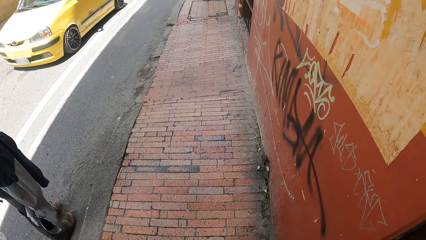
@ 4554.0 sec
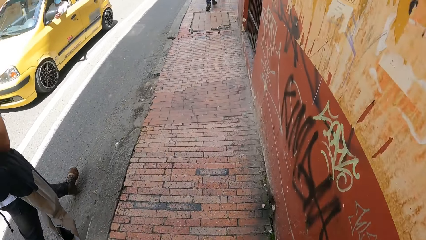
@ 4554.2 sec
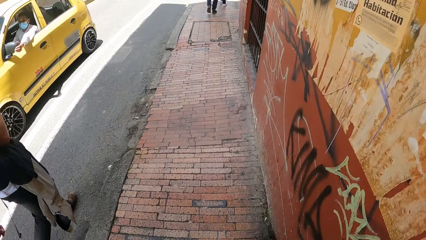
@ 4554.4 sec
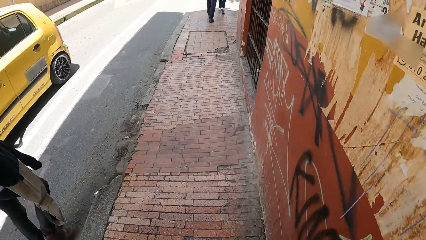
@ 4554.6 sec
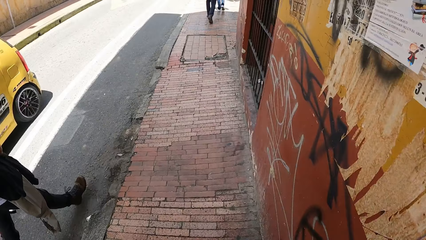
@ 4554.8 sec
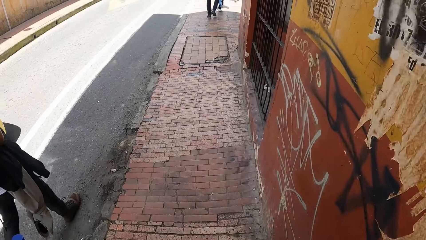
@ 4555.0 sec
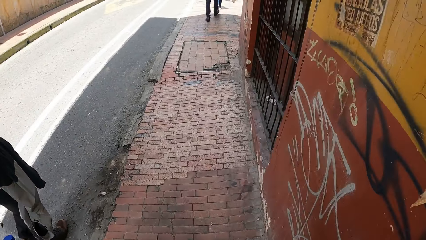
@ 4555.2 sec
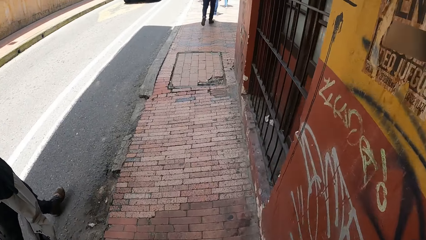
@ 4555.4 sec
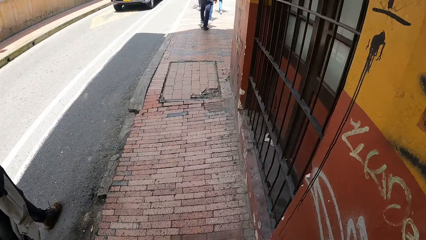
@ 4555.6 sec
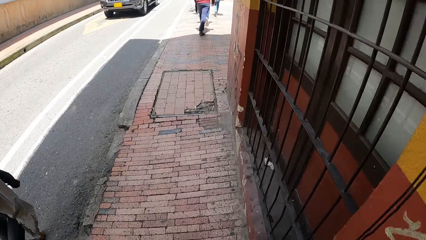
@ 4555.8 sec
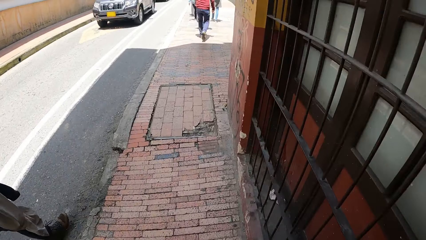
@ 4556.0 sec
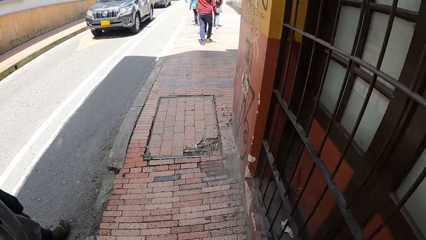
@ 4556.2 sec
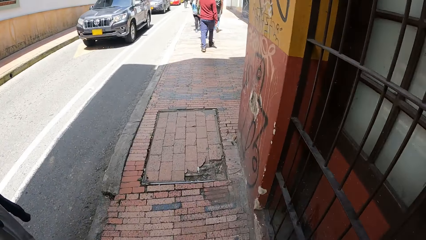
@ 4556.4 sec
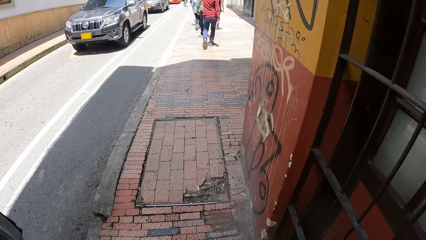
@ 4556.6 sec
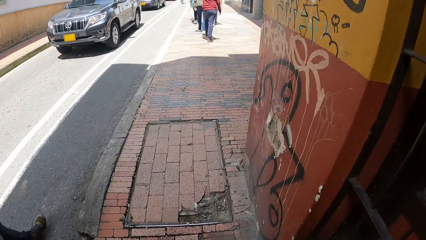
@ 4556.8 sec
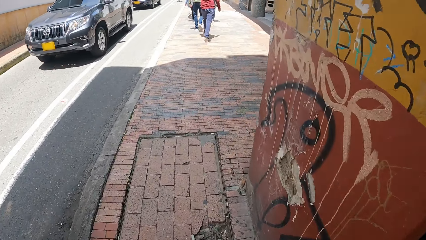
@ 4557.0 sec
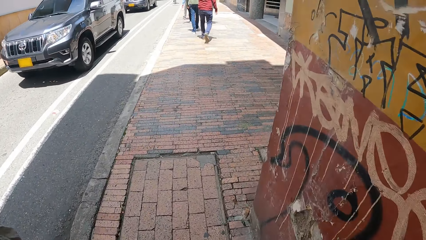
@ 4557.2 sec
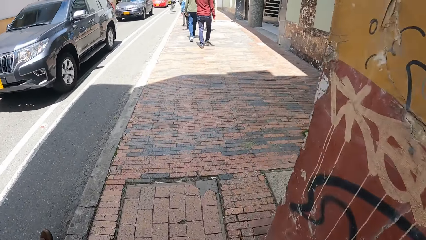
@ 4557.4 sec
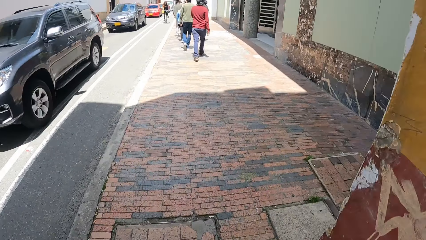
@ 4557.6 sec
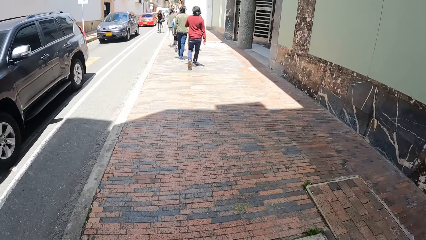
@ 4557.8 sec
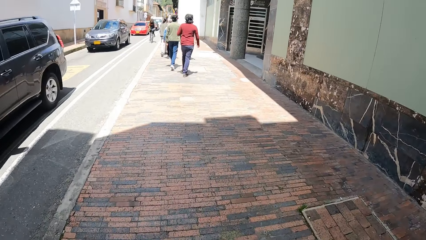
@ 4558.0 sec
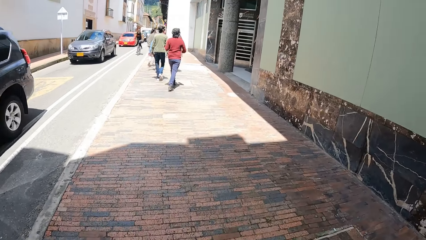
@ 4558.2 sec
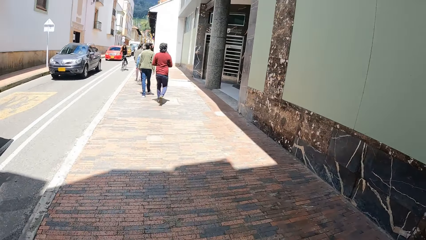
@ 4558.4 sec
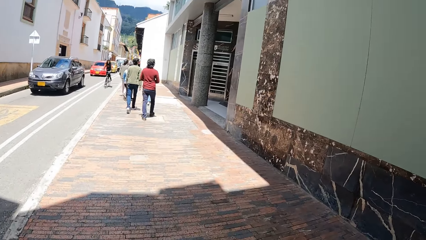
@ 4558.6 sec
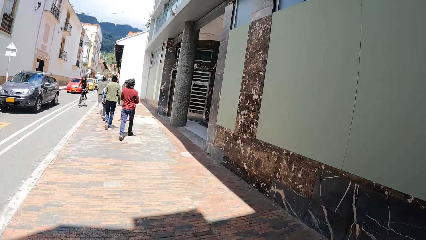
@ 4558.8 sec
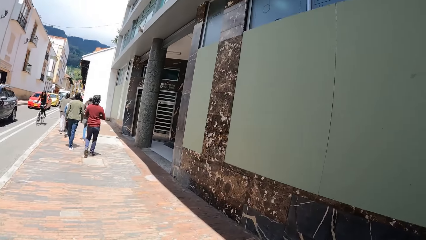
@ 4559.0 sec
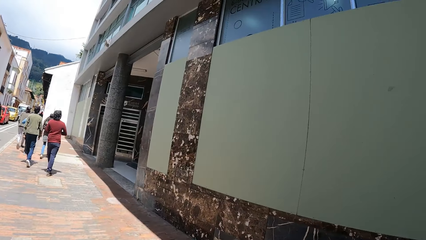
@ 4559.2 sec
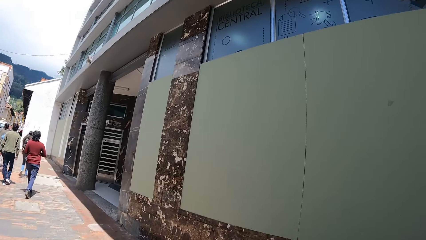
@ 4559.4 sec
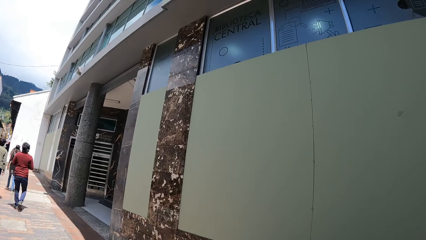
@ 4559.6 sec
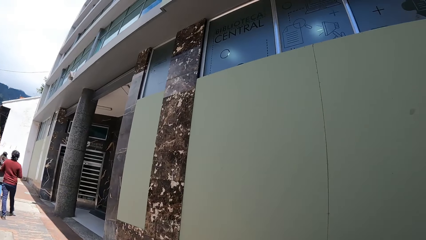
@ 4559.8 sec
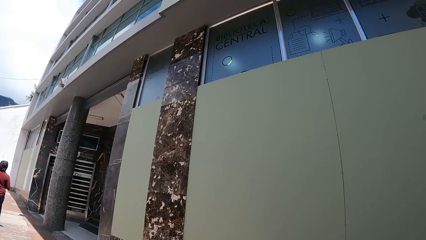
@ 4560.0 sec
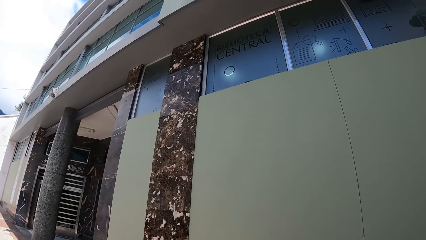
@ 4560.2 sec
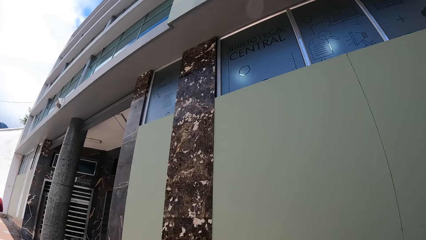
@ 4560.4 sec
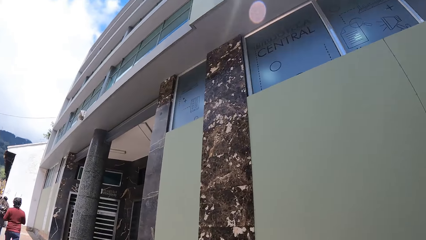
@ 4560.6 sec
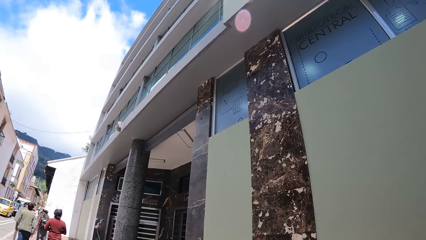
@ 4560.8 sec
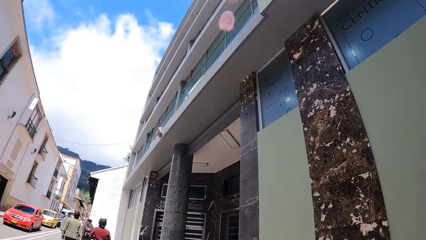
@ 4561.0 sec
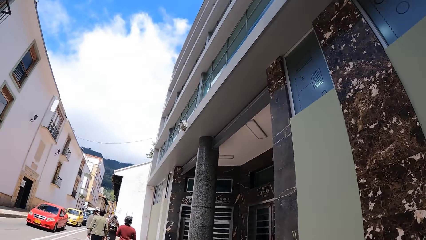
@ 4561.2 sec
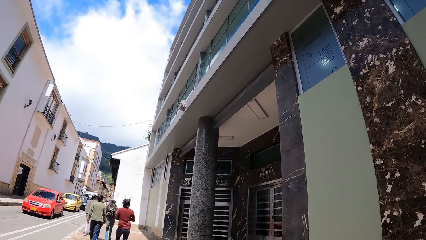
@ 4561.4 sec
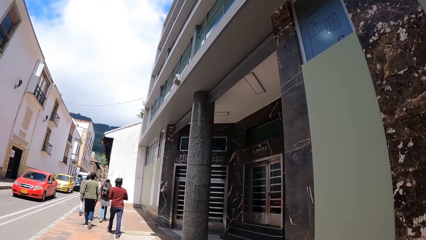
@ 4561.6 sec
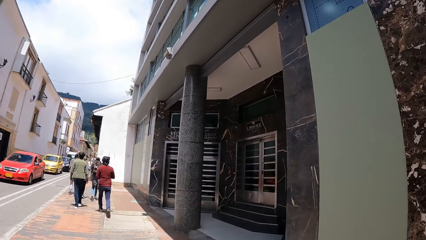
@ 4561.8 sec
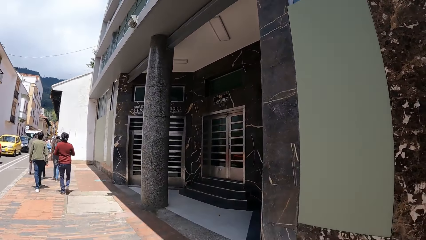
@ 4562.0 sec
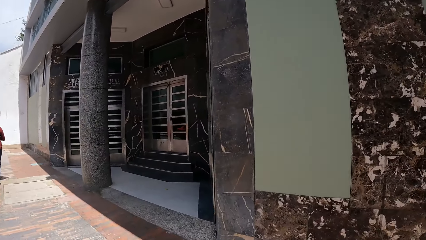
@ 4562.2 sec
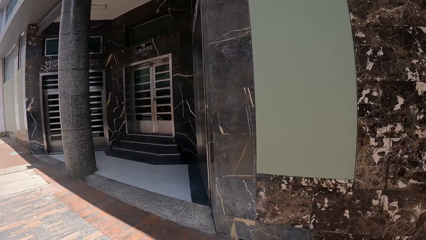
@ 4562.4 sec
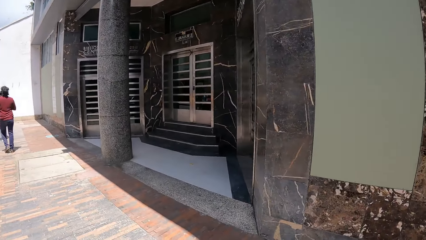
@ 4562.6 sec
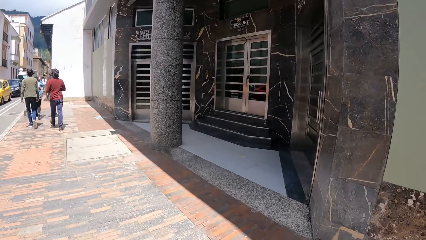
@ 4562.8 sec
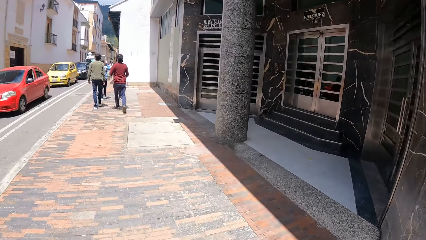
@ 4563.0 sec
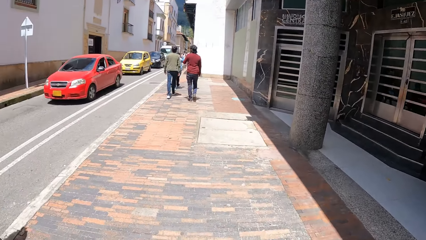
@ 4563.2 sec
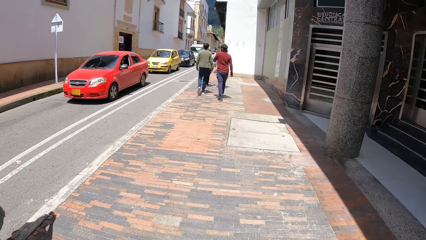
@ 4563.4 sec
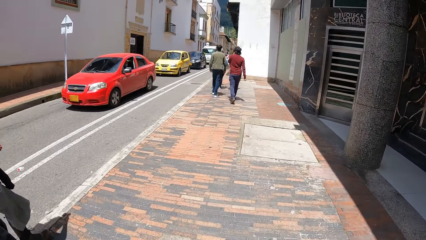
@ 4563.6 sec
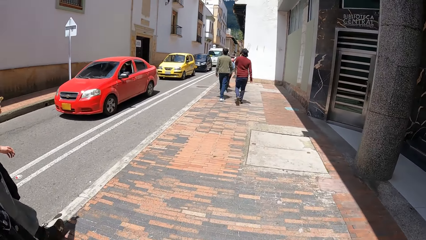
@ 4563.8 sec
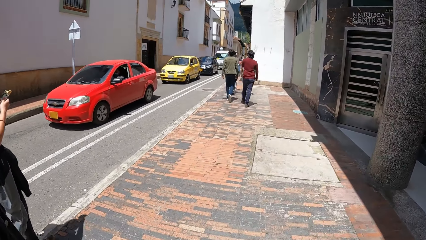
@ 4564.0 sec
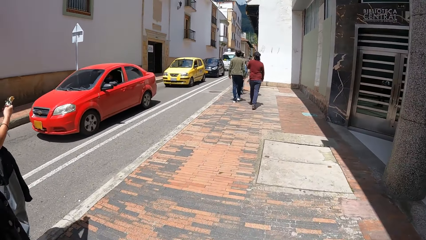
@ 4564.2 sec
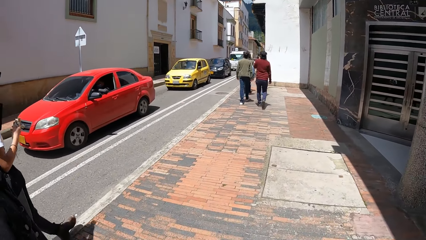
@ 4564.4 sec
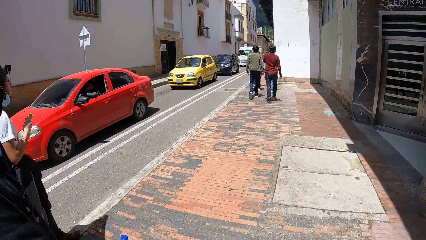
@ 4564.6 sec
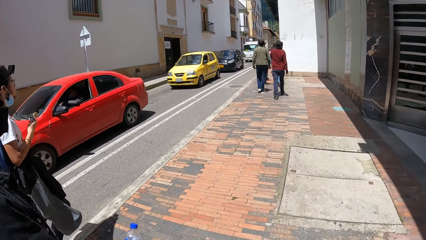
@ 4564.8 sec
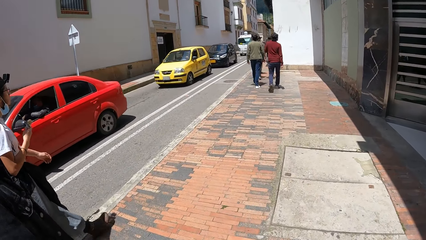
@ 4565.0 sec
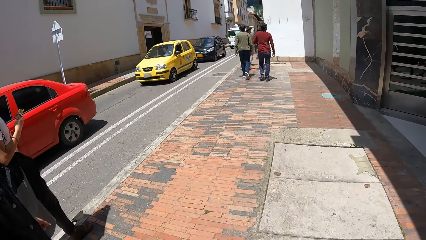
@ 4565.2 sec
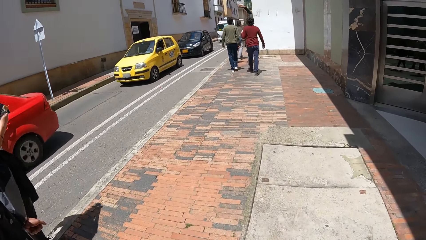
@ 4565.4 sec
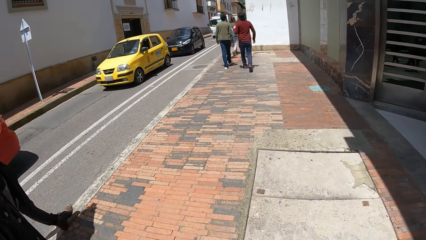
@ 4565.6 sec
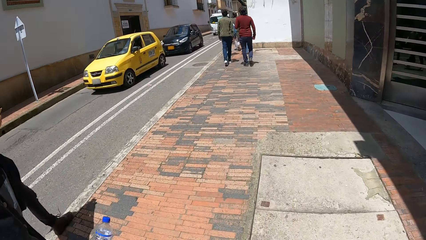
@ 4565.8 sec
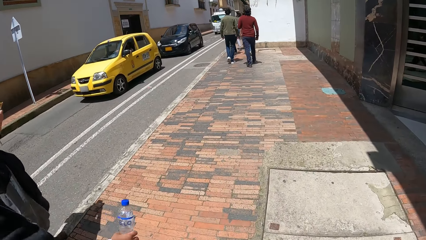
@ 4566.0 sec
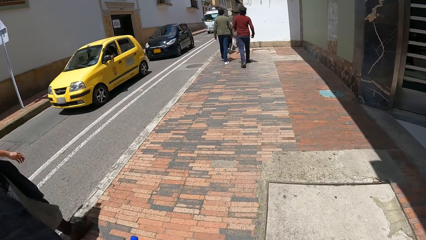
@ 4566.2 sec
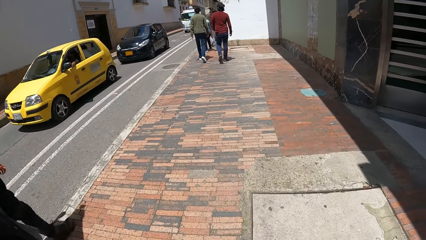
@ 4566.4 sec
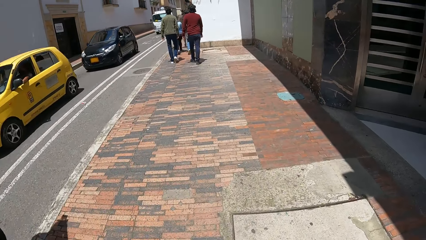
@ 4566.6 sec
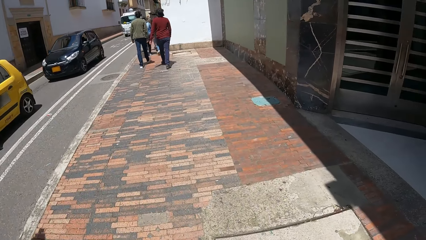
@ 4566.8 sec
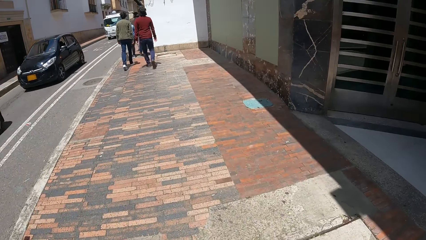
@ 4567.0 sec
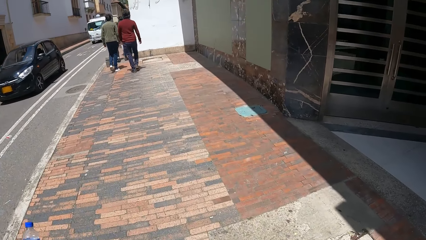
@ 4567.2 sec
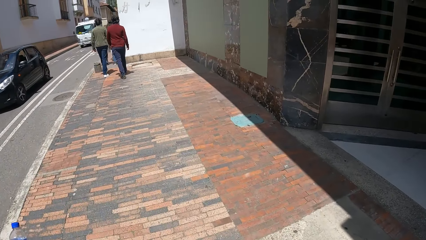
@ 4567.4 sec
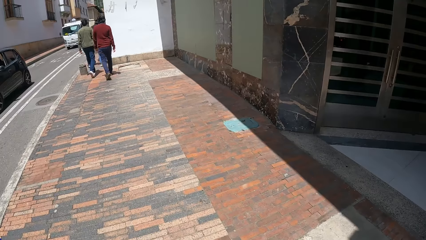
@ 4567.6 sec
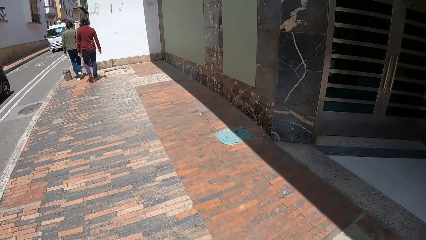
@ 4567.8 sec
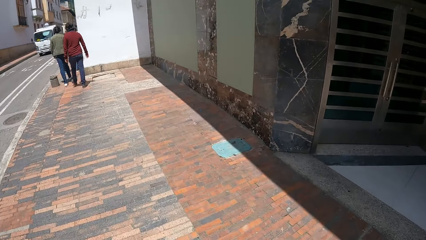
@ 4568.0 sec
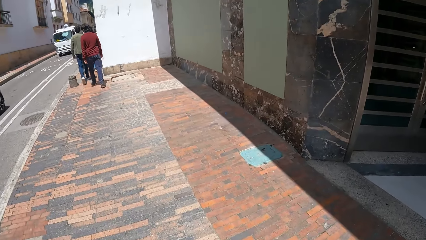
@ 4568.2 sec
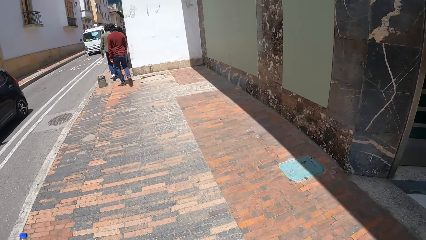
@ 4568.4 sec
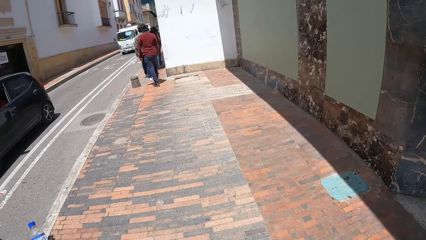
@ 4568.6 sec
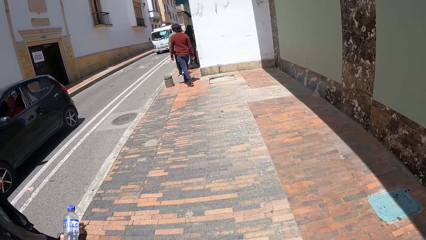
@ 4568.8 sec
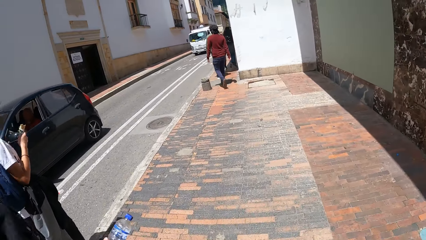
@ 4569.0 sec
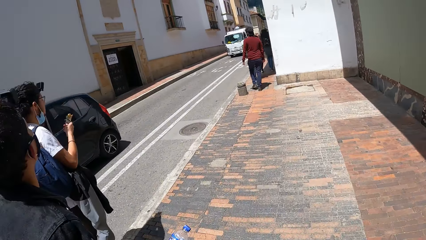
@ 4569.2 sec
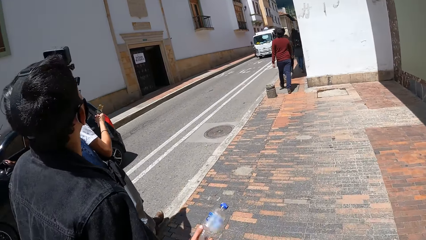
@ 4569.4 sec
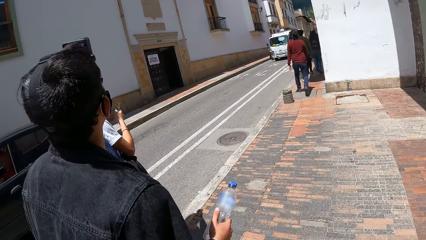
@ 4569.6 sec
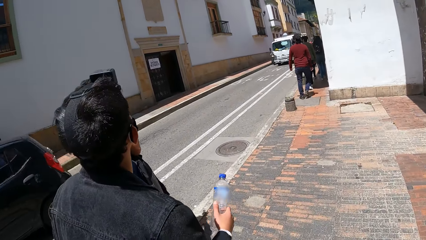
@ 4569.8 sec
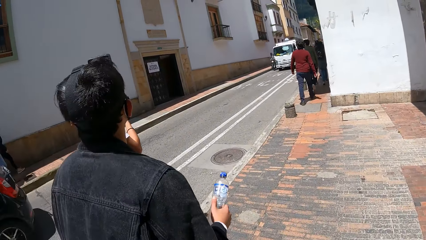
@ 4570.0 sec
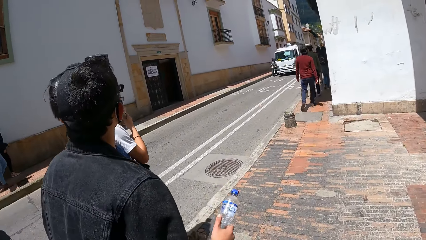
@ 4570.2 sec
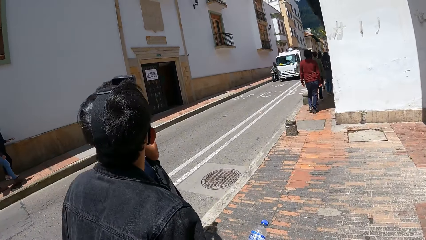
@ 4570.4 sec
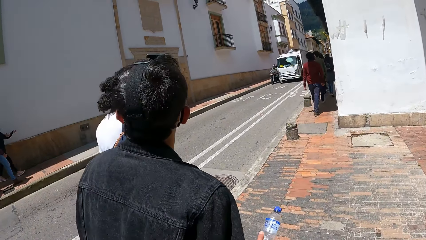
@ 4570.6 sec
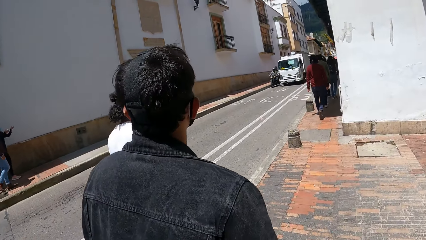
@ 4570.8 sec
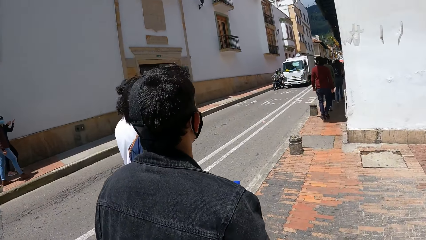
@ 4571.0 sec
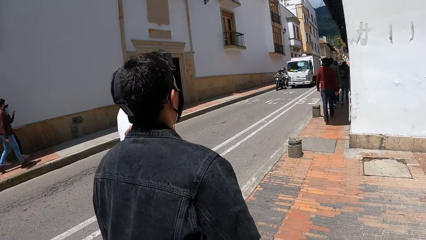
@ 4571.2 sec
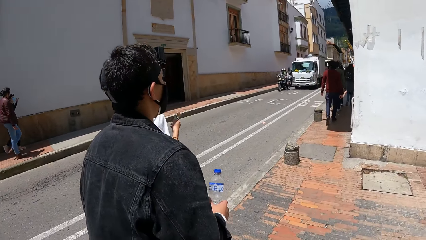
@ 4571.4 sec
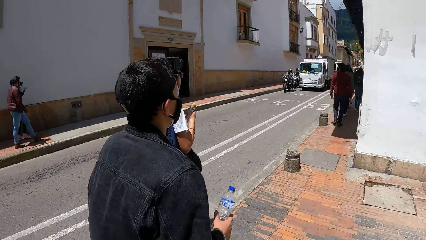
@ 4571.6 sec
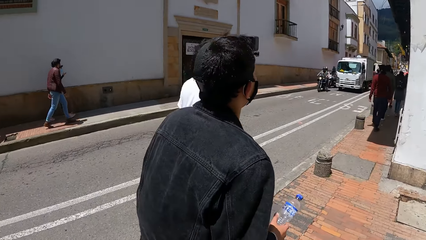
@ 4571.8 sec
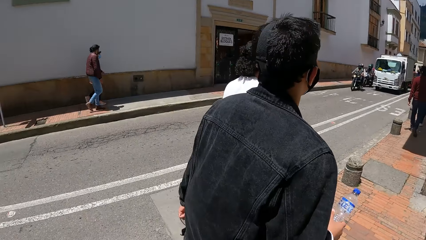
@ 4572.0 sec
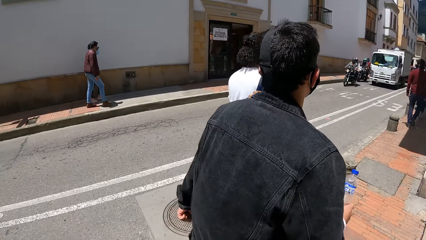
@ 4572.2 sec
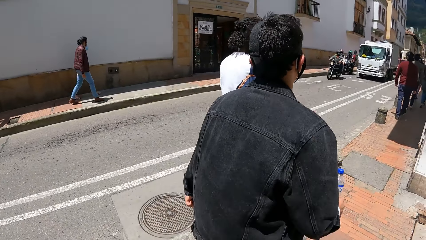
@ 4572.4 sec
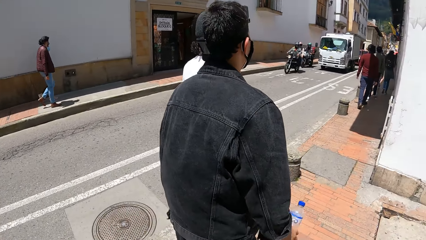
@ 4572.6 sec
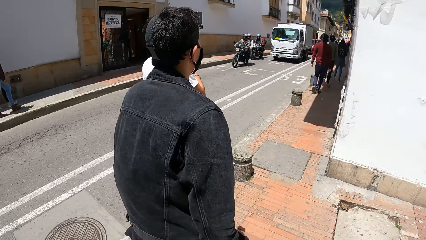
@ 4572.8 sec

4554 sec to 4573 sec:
A car drives past the camera wearer repeatedly. A man walks along with the backpack. A car drives past the camera wearer. A car drives past them again. Another man walks past the camera wearer. Another man walks along.
